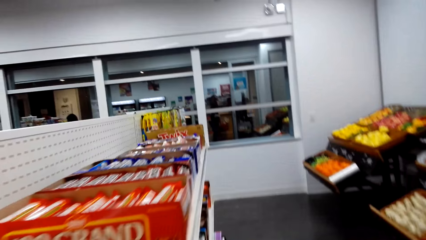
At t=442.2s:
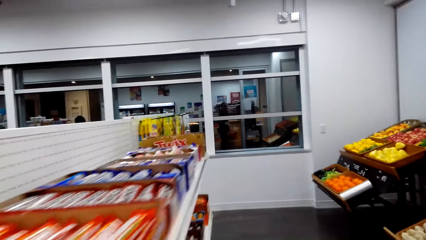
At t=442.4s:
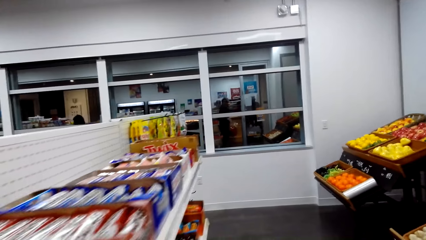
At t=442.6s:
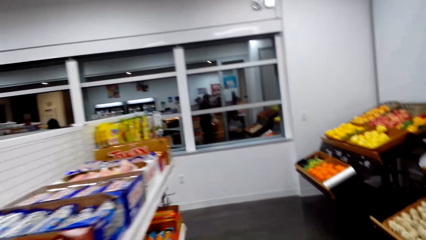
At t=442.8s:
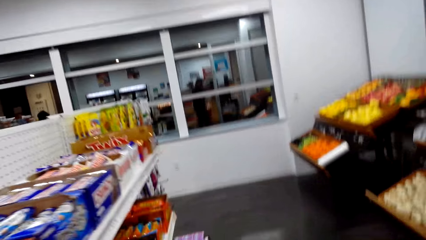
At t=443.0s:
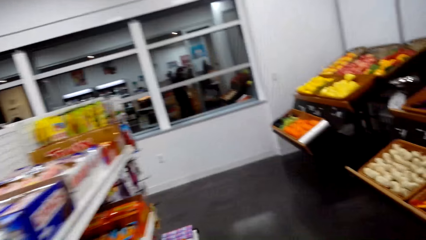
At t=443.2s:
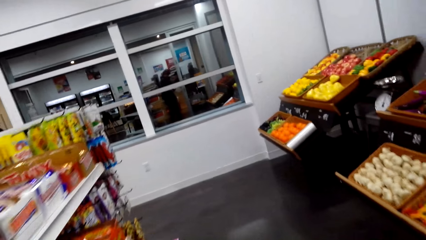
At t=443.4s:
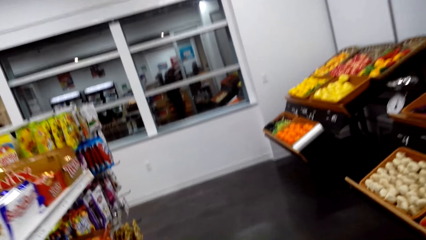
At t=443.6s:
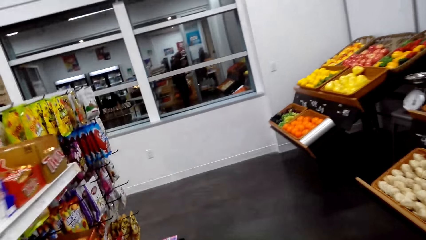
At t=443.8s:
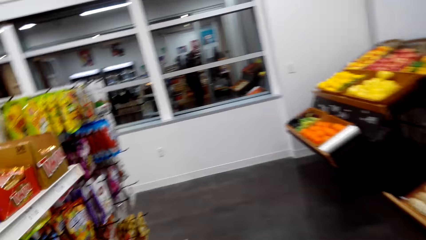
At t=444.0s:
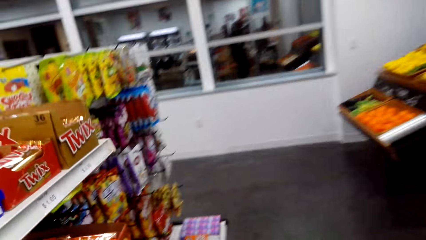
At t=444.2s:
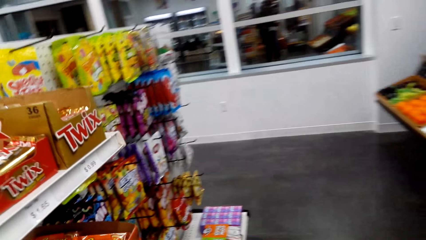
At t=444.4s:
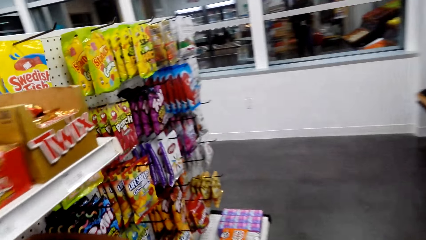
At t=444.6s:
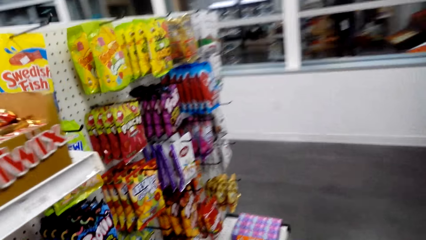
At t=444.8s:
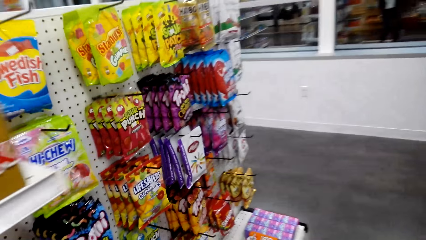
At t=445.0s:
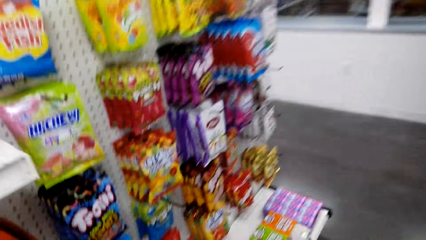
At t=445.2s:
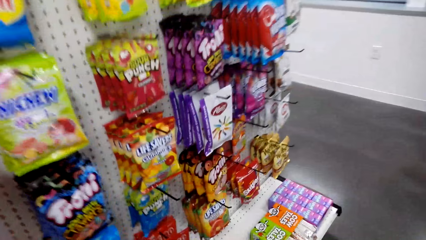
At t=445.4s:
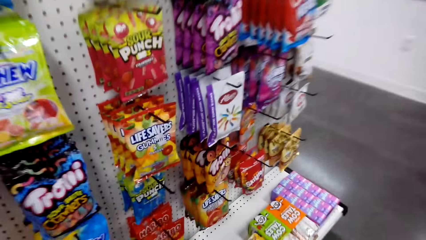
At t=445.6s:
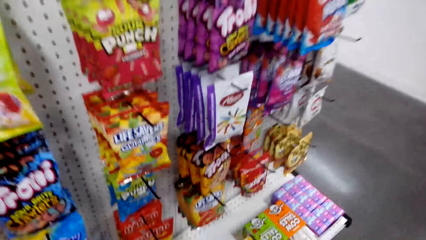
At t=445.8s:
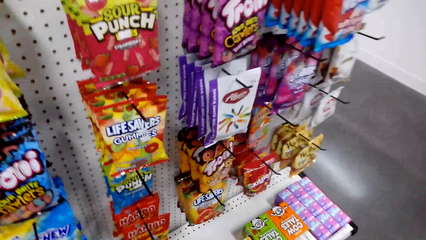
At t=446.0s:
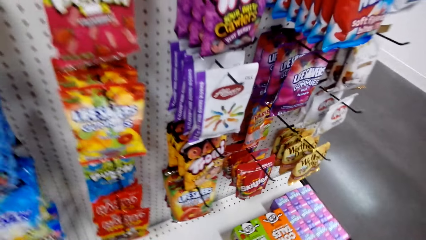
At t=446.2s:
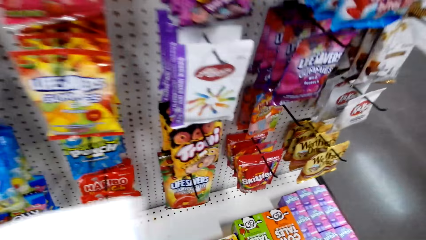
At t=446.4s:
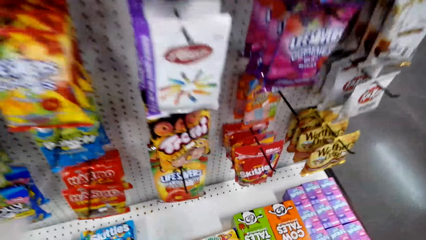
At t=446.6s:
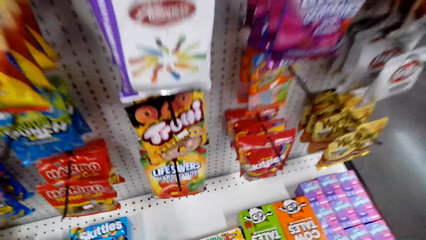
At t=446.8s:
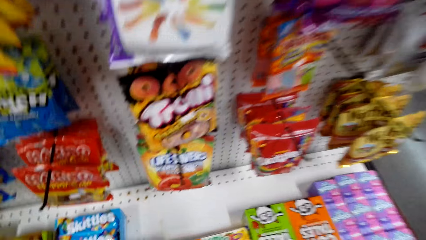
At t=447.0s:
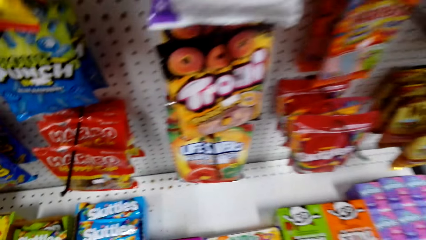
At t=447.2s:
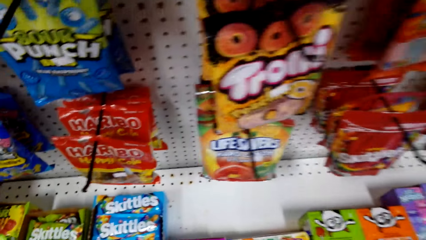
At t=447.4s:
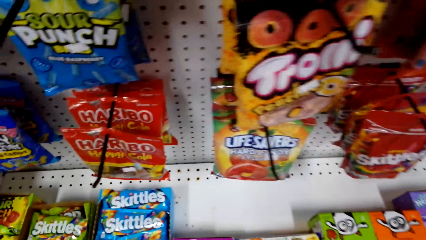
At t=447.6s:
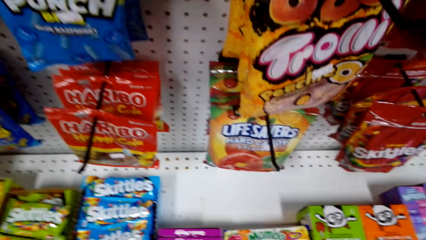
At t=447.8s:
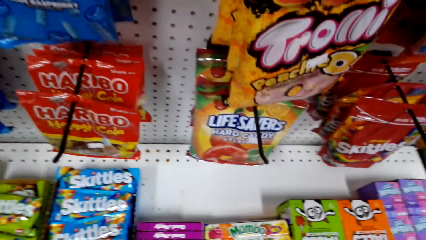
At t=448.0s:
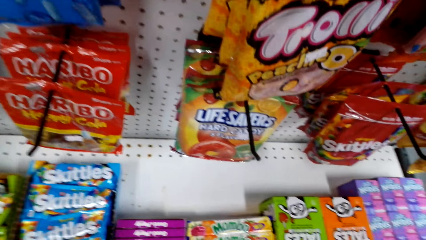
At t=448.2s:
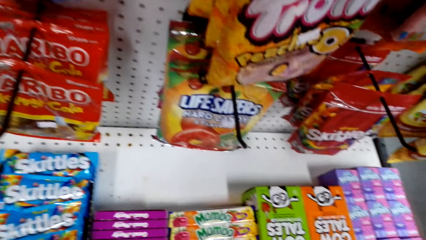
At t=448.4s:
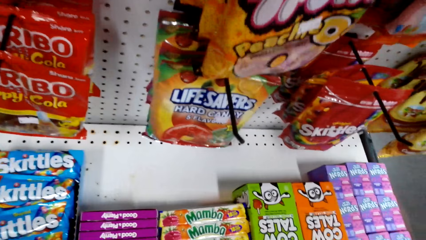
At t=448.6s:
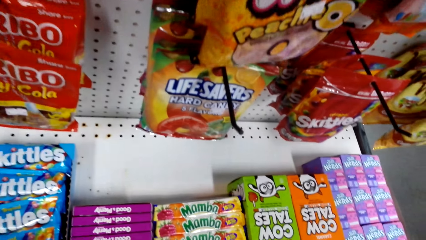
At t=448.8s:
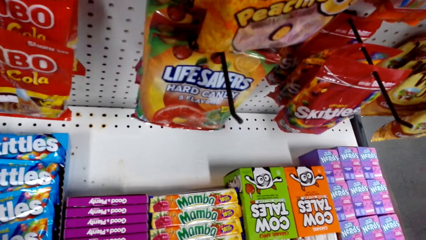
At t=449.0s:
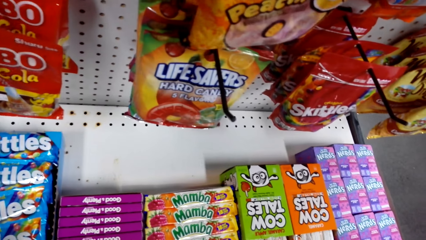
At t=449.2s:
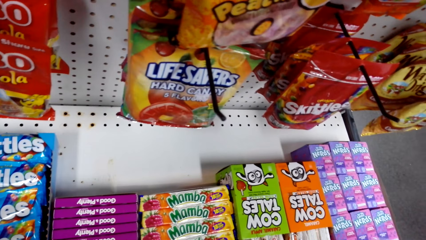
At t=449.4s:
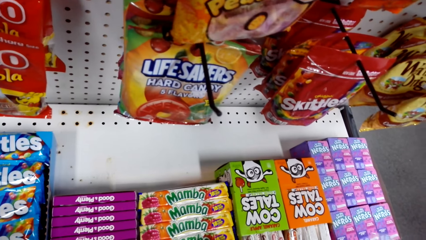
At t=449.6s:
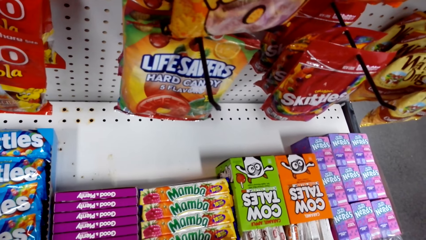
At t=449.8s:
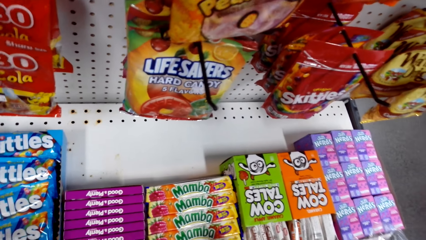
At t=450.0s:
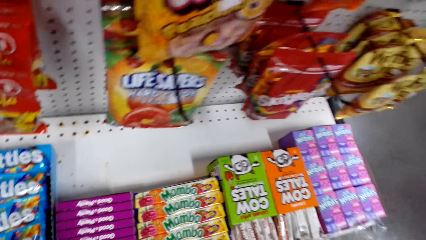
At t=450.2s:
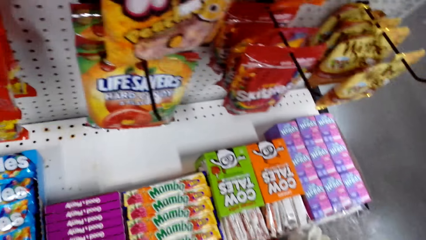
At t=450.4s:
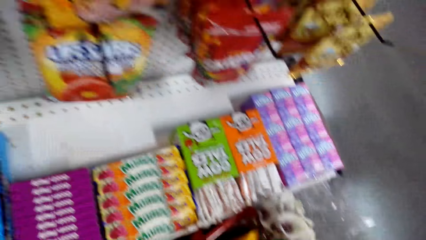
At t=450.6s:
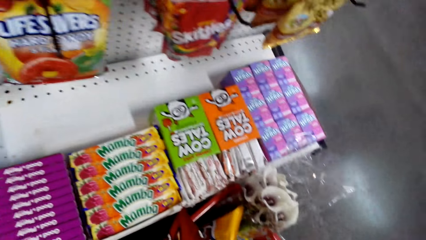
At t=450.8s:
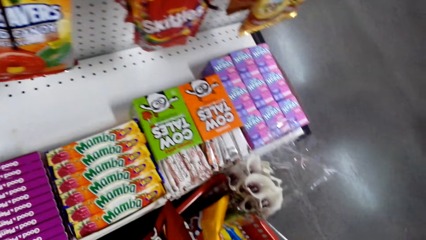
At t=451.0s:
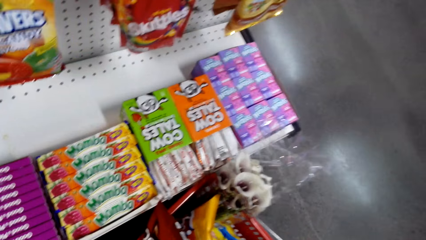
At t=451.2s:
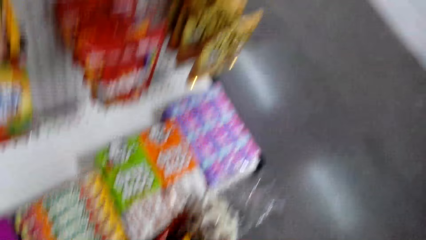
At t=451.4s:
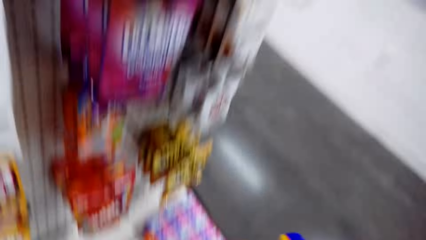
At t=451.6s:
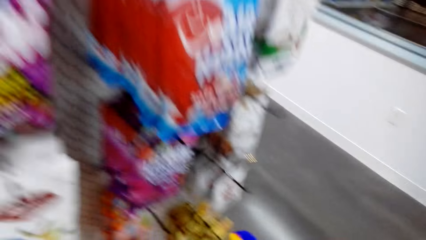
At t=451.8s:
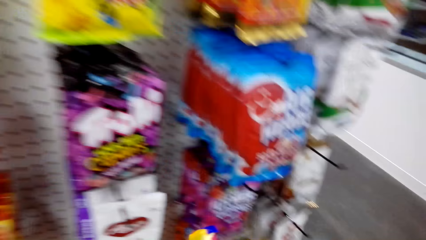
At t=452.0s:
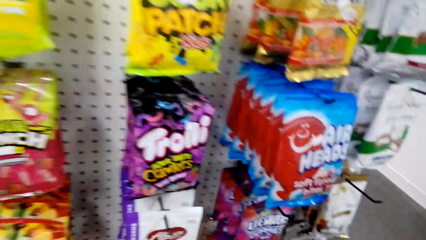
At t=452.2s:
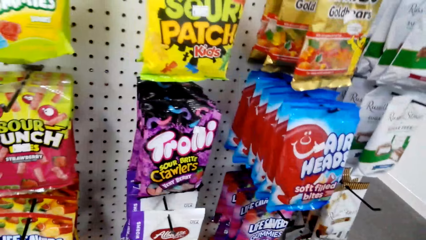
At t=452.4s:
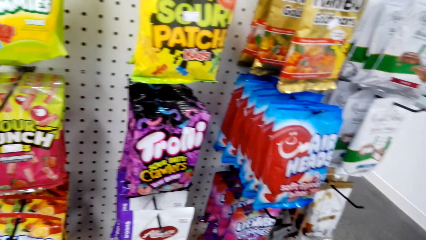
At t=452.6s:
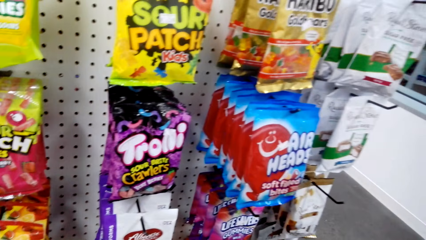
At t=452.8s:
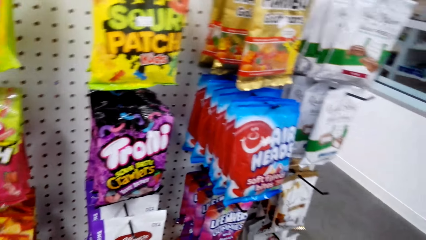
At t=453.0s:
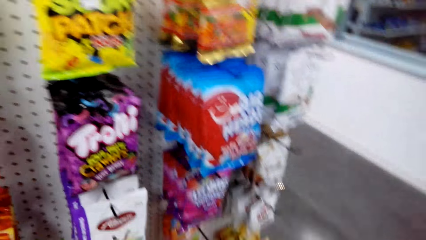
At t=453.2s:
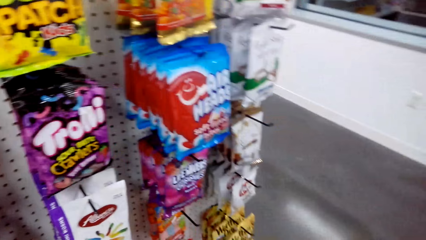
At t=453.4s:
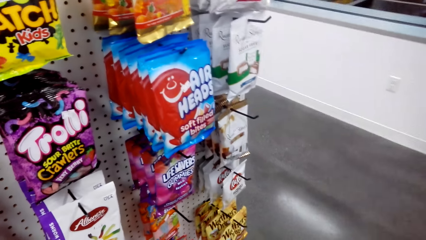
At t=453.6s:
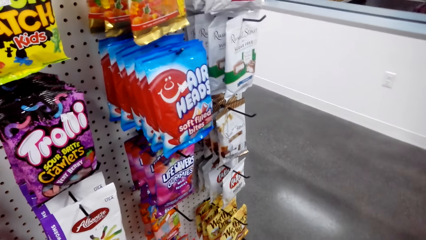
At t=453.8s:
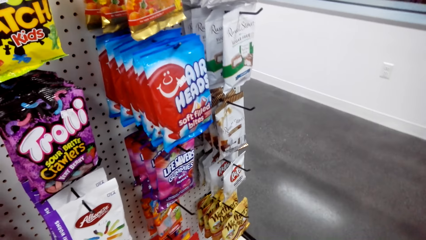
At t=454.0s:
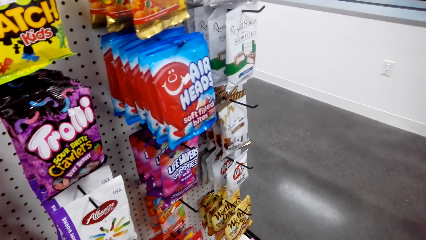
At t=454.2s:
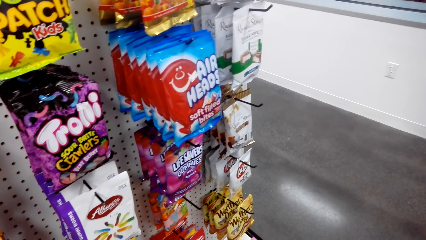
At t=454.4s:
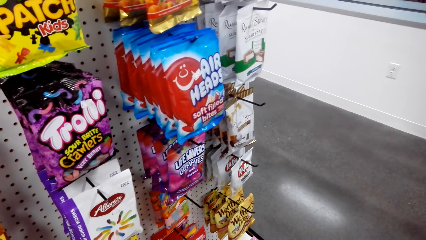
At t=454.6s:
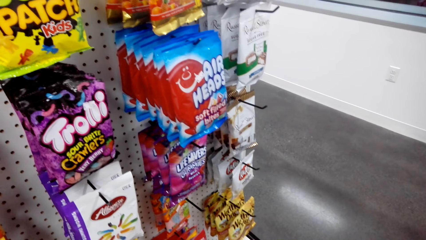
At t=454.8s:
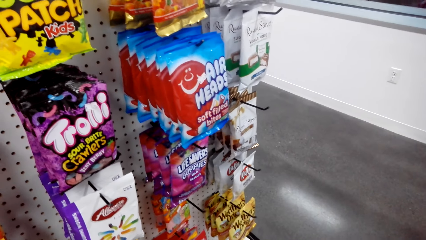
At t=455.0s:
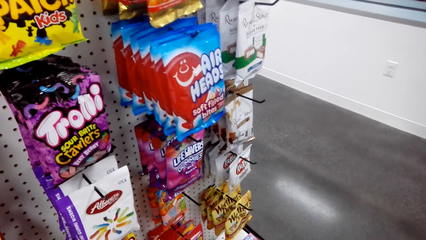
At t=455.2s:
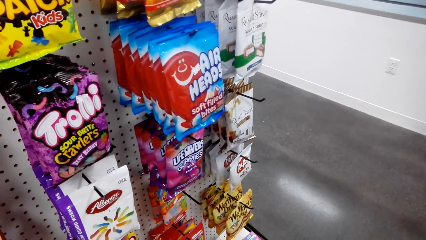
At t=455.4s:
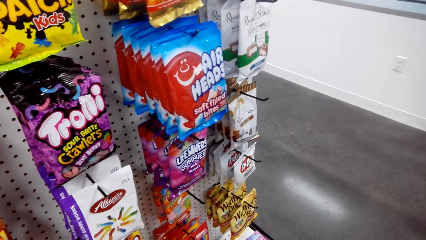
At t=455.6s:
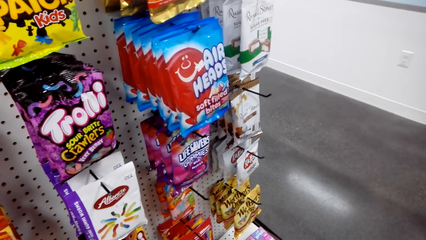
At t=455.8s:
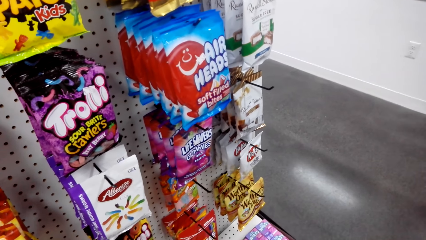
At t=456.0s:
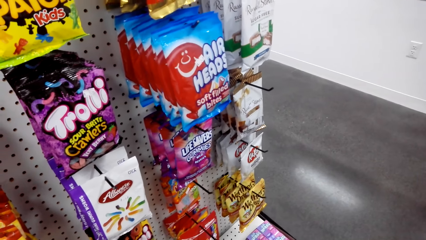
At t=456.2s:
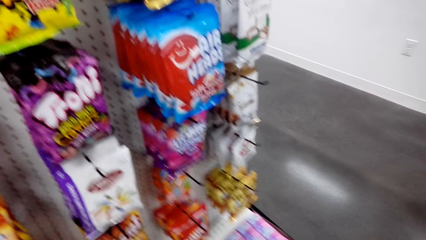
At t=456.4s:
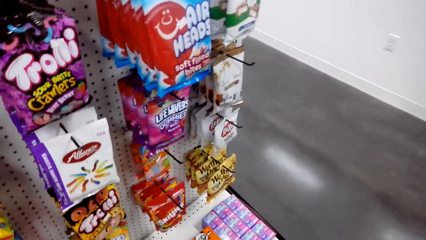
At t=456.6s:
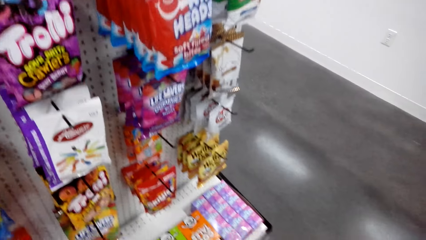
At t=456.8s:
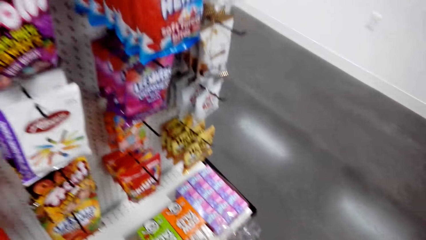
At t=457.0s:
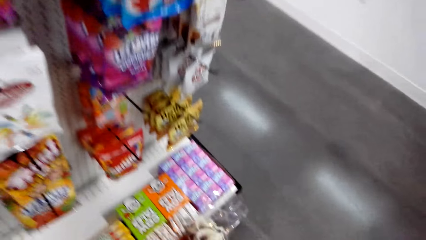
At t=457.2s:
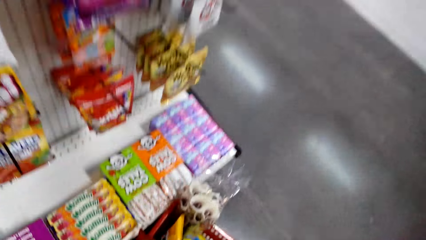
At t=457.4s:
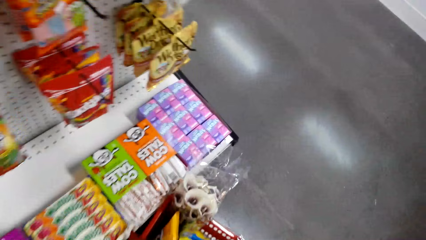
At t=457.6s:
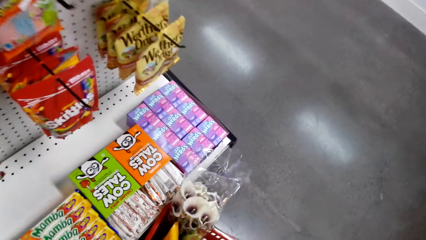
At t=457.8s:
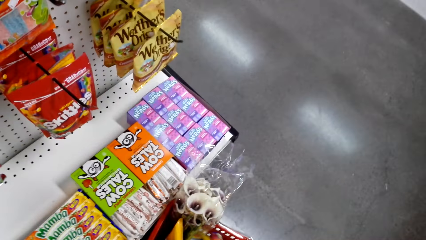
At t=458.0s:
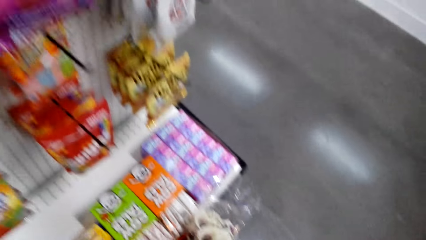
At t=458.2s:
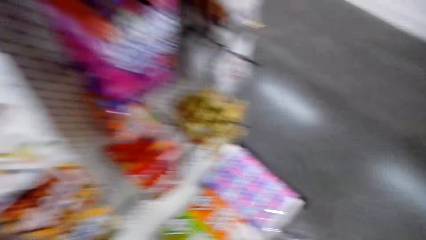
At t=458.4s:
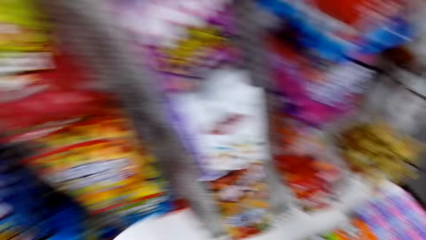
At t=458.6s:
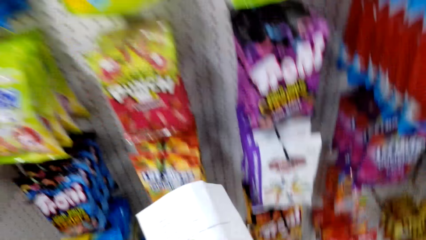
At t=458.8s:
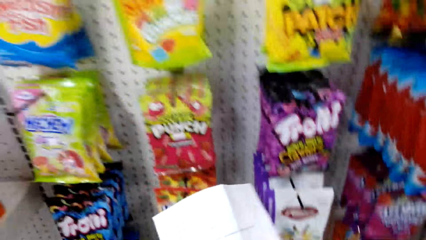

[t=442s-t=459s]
The camera wearer looks around the shelves.
